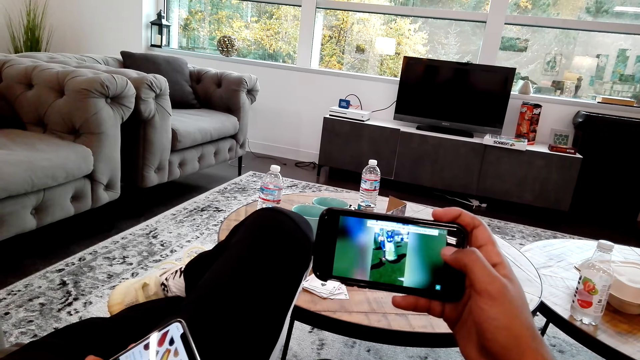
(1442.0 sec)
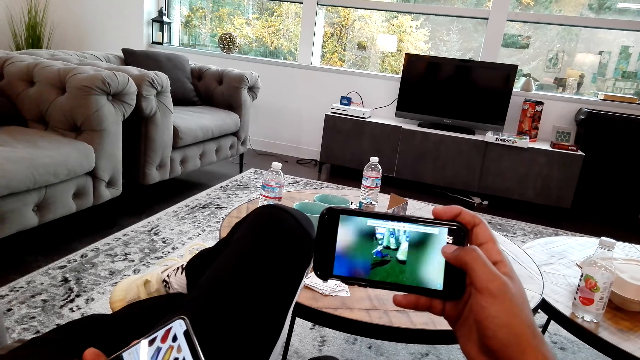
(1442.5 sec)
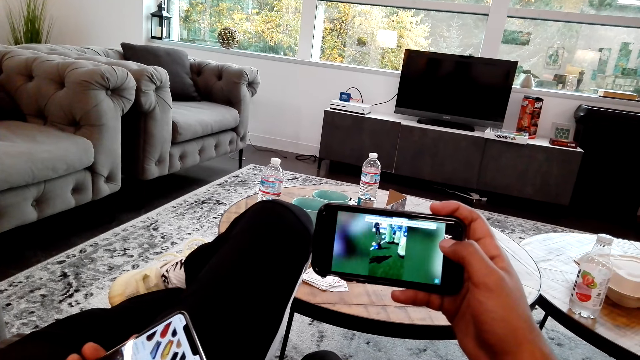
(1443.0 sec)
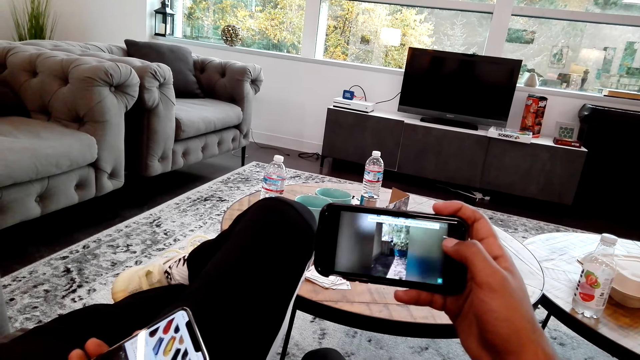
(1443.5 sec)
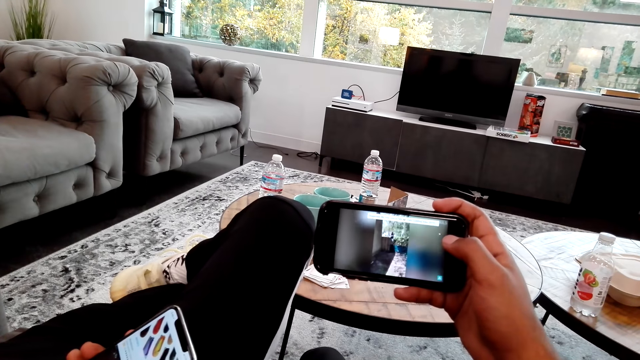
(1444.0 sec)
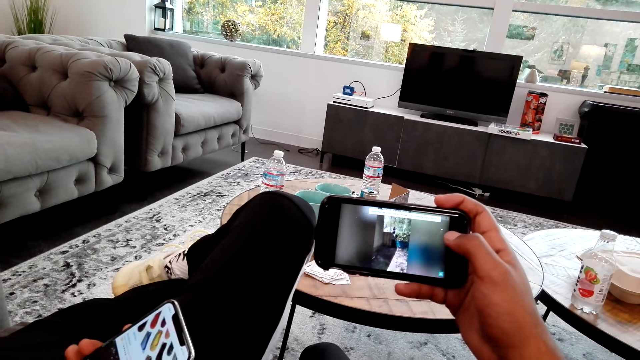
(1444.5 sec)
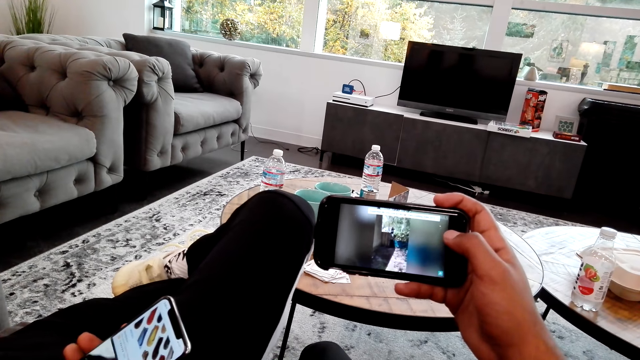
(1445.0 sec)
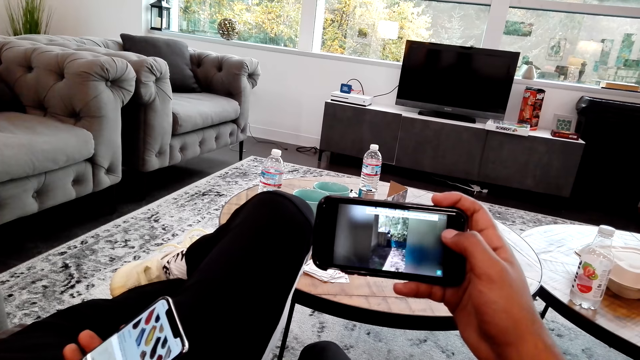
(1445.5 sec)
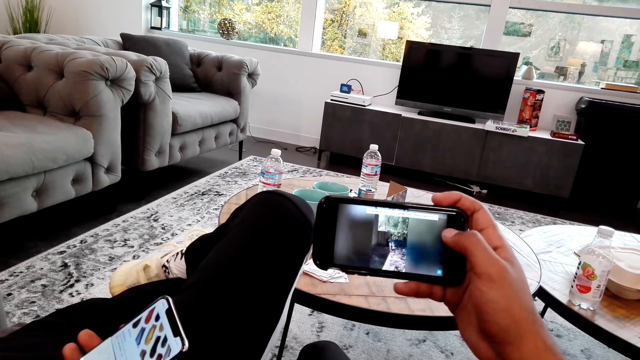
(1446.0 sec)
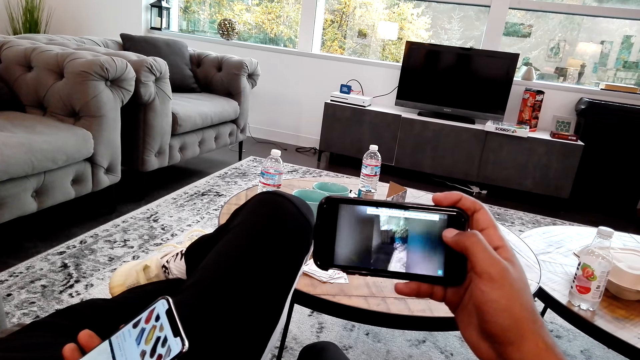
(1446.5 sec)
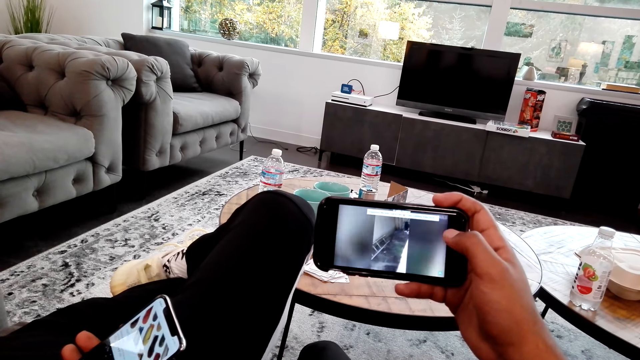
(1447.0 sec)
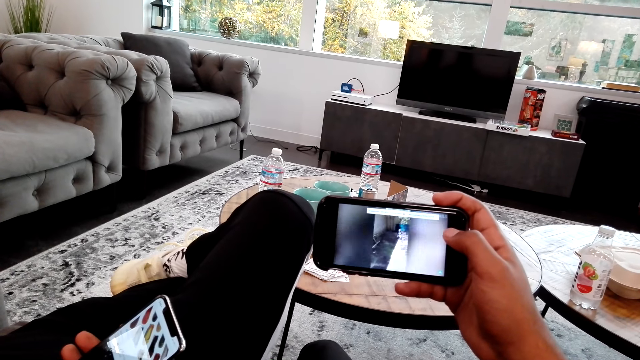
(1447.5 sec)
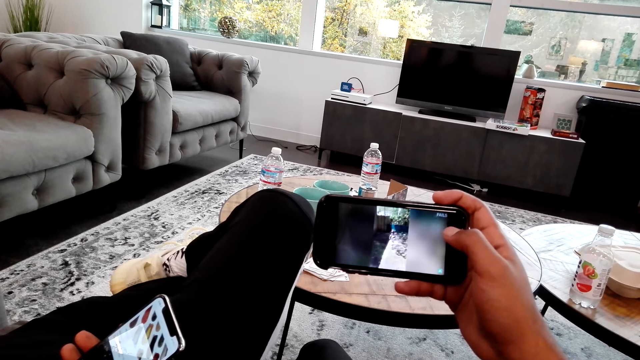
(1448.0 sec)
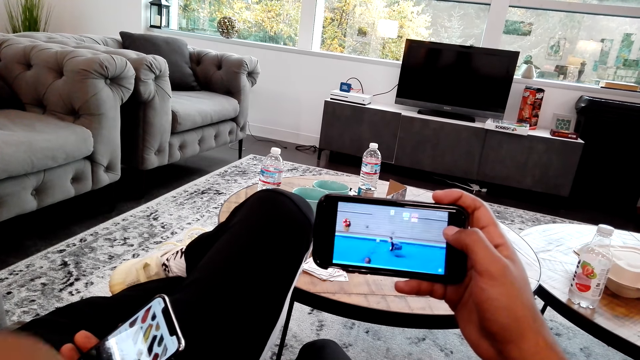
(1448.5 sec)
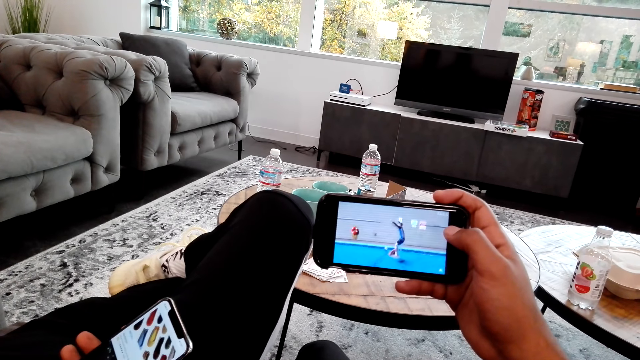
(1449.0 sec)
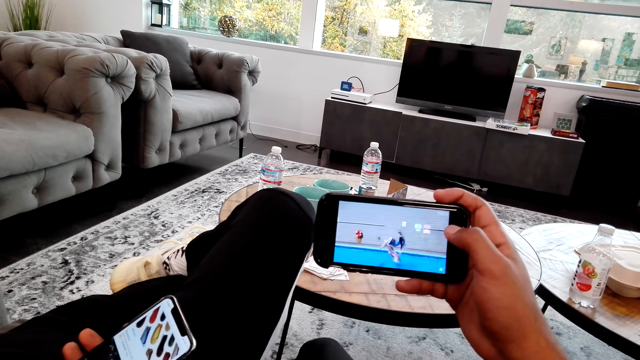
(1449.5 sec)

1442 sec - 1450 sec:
The camera wearer watches videos on the phone.

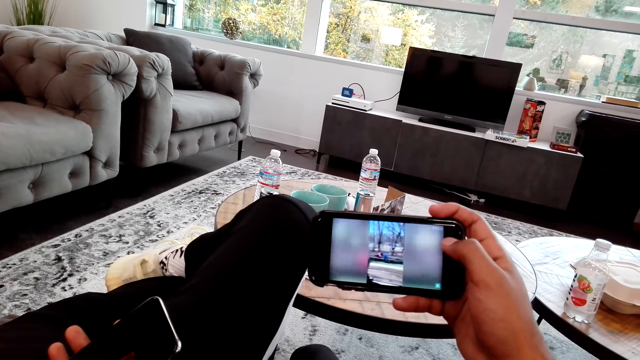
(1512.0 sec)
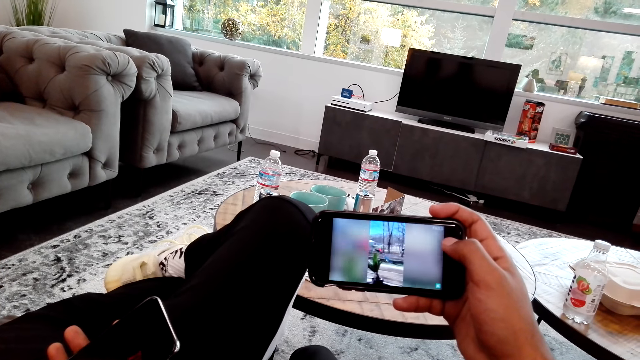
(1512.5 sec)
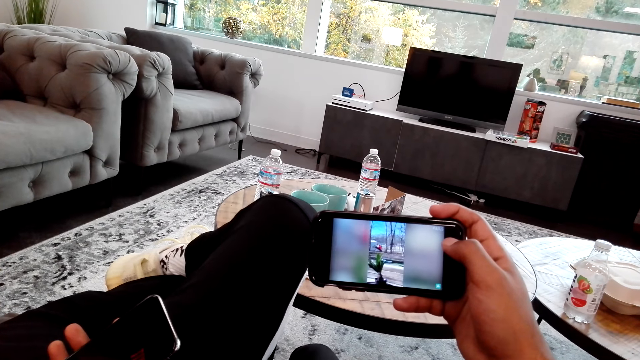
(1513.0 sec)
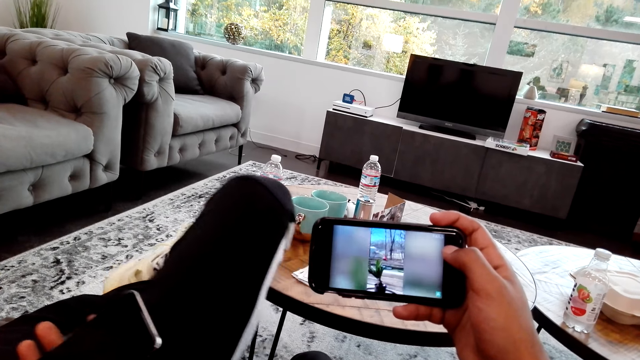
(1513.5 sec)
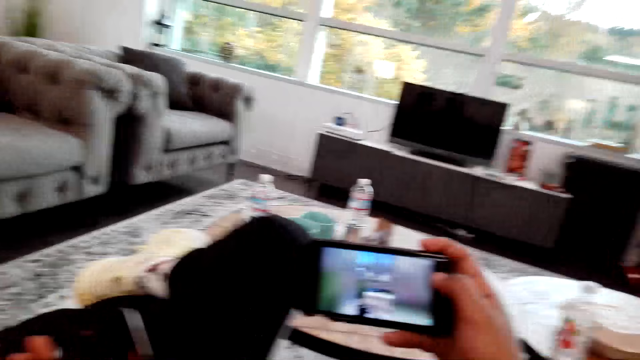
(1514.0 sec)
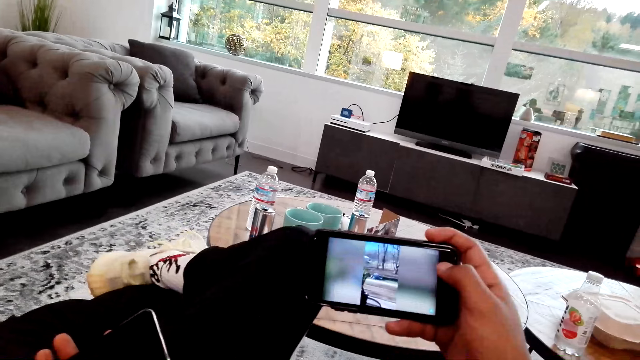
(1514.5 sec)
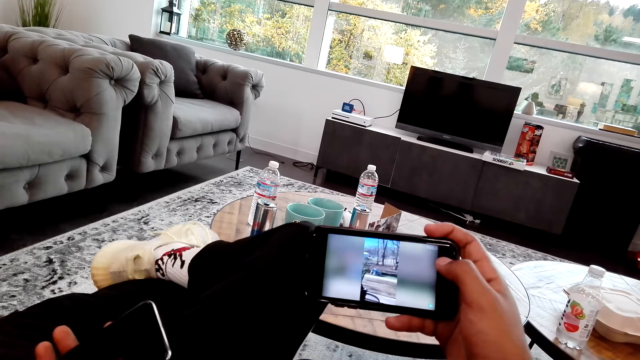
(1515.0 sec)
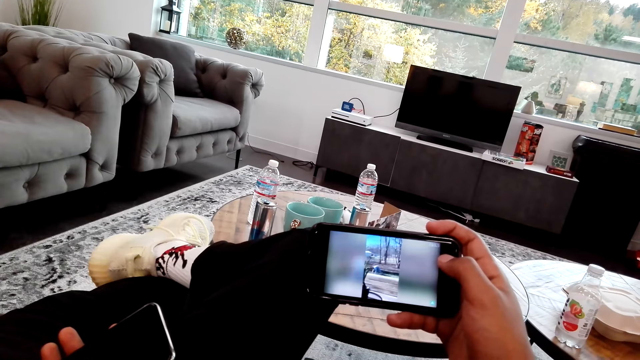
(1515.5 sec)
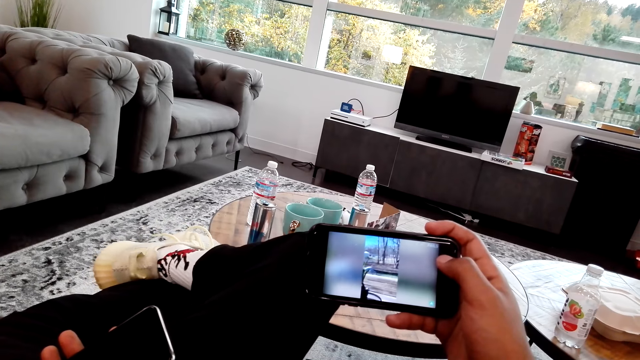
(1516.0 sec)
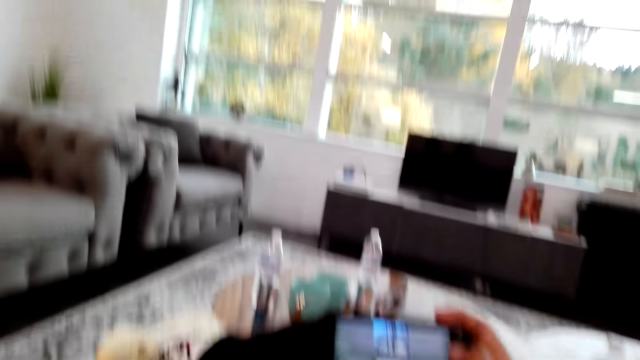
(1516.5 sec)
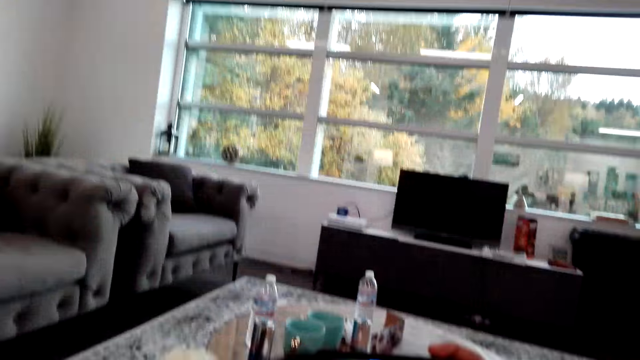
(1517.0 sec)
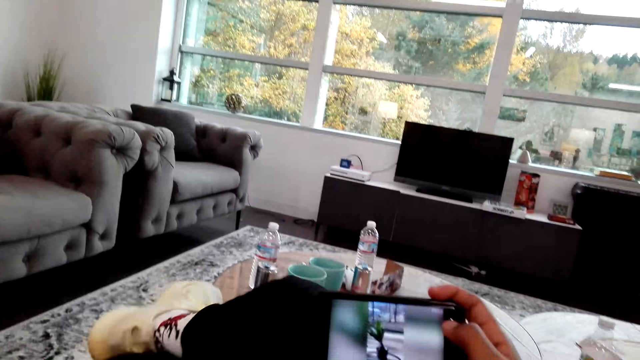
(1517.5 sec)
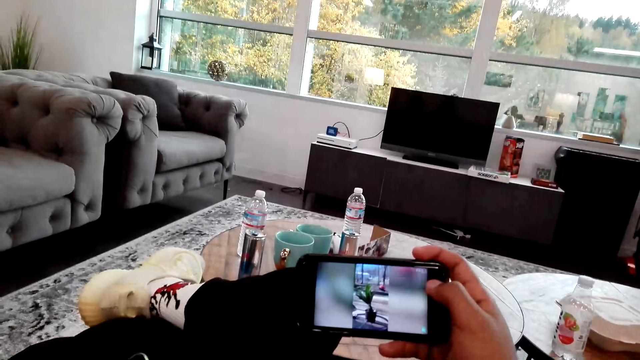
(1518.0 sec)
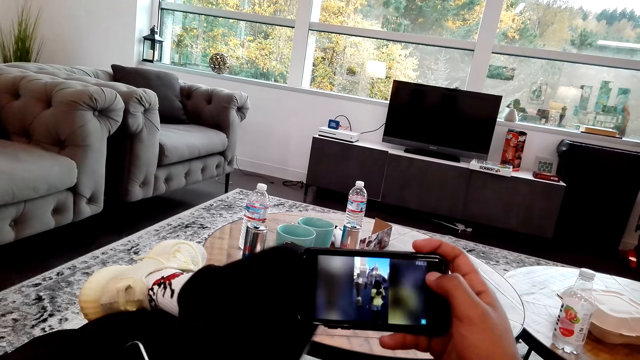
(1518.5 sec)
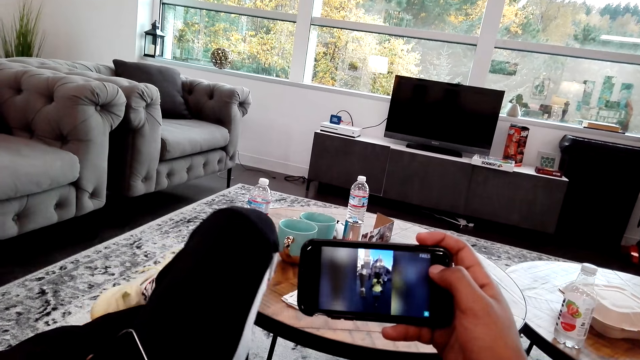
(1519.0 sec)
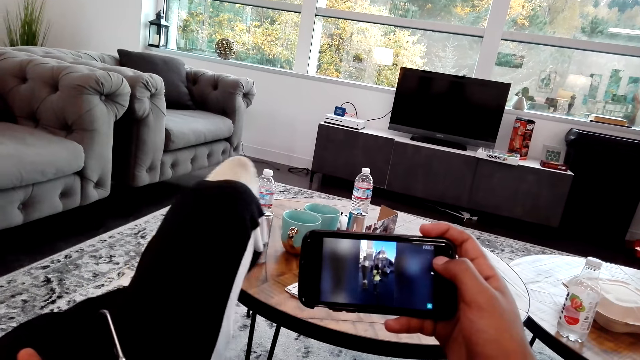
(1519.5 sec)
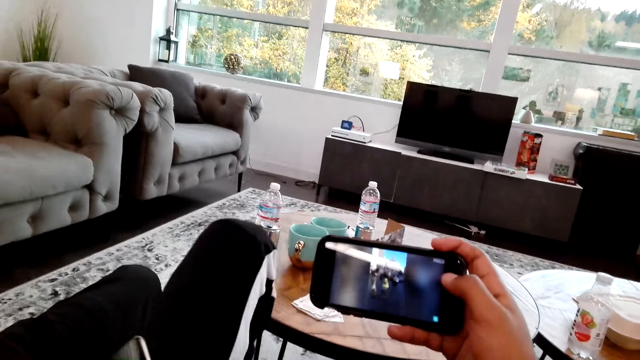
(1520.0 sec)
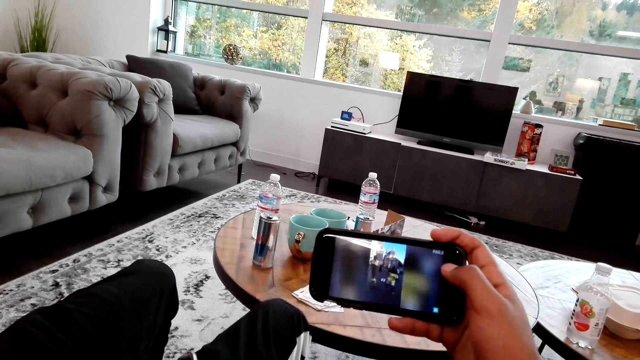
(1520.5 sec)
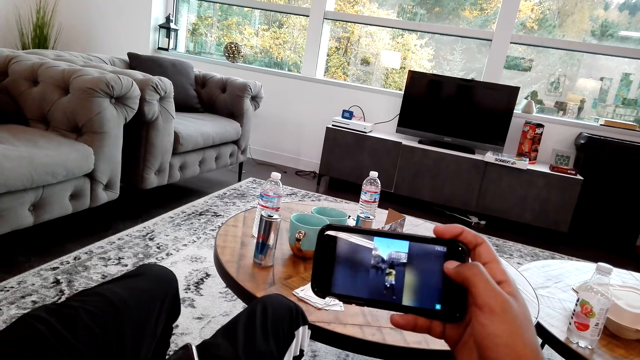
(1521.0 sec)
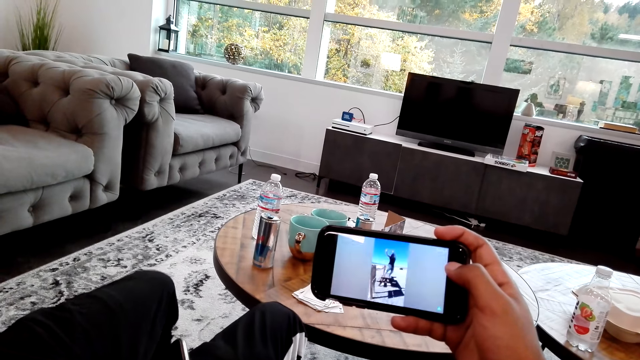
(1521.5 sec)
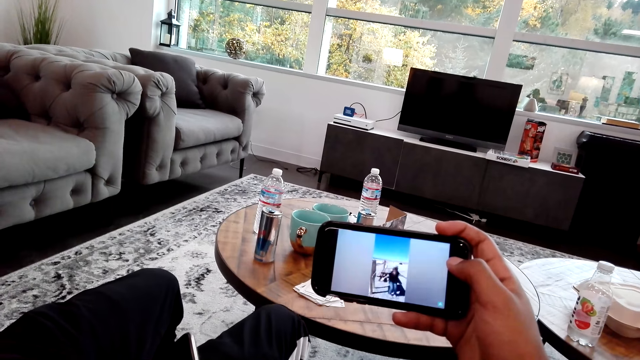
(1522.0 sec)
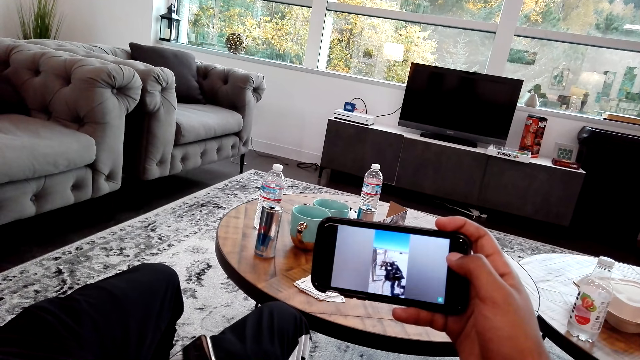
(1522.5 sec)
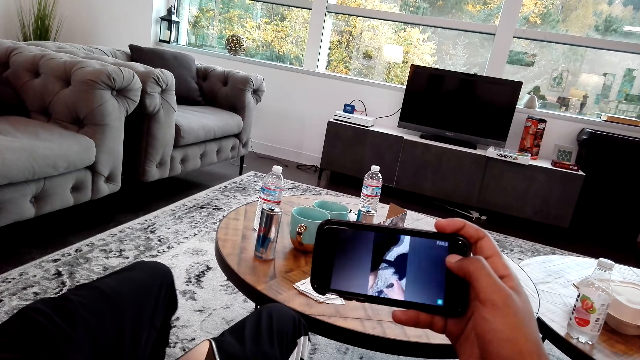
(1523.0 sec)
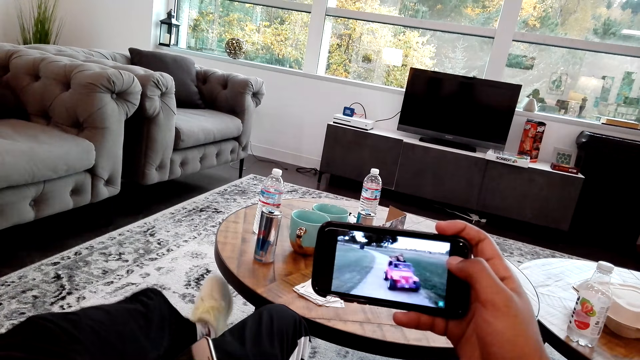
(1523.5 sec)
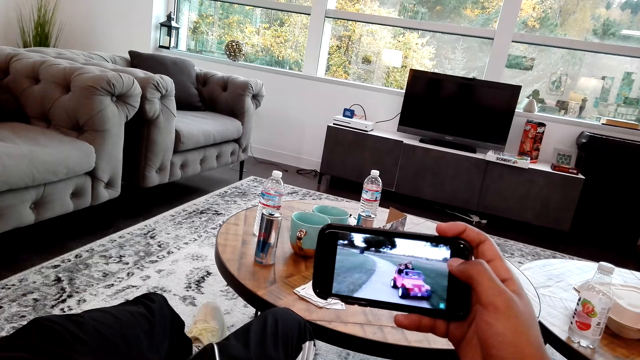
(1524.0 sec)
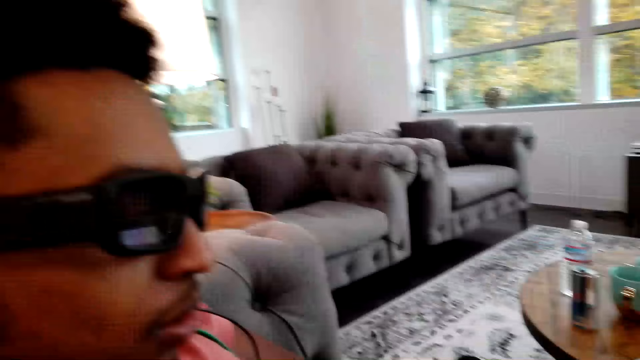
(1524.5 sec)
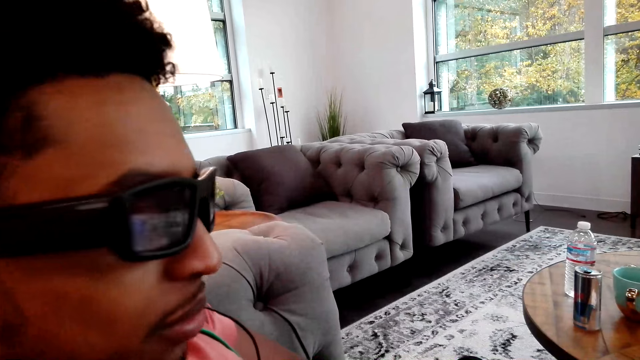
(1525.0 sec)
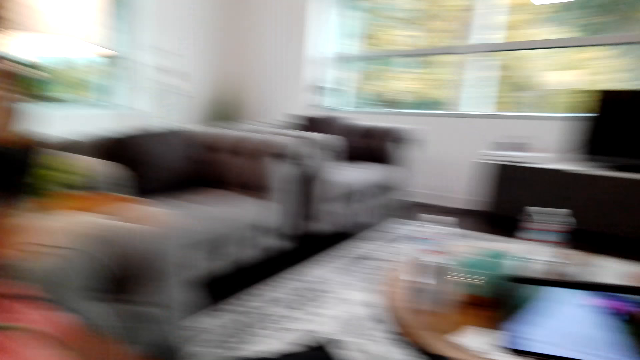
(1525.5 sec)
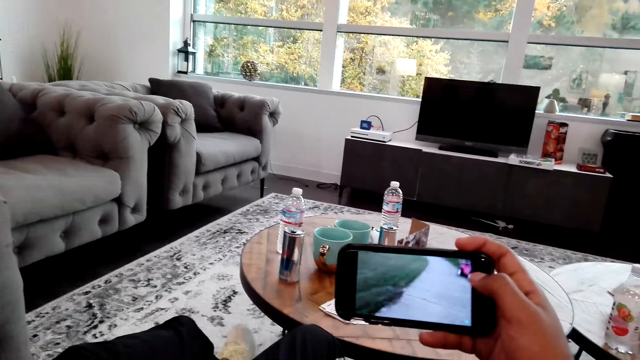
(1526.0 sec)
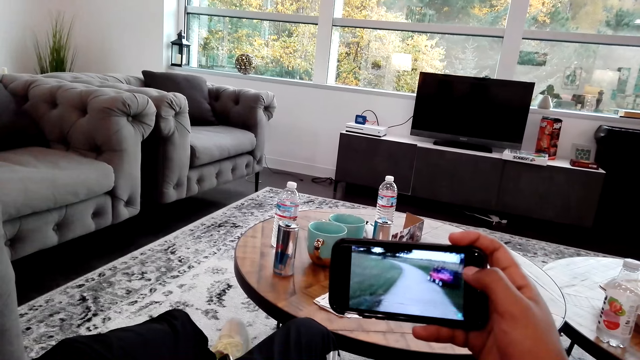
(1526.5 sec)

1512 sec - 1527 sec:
A man fidgets. The camera wearer watches videos on the phone. The man talks to the camera wearer. The camera wearer watches videos on the phone.
